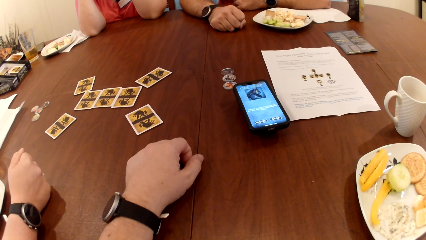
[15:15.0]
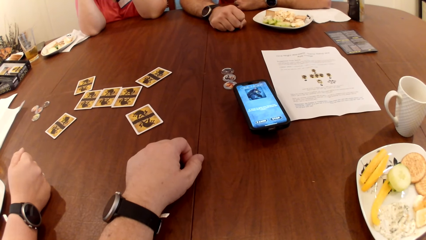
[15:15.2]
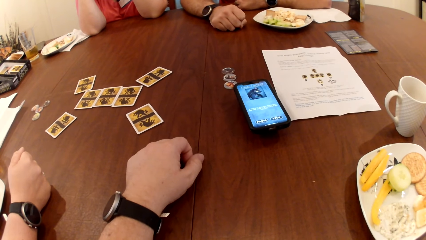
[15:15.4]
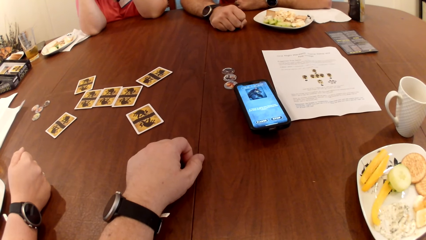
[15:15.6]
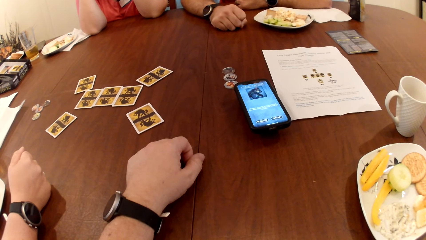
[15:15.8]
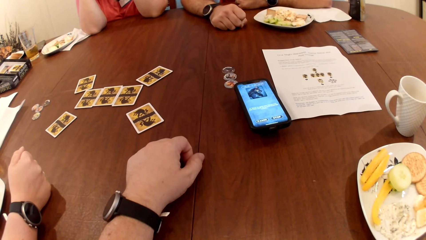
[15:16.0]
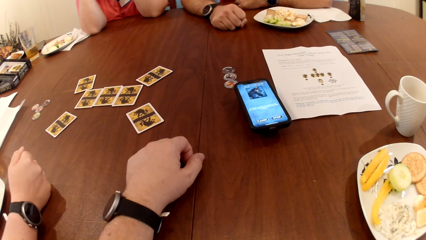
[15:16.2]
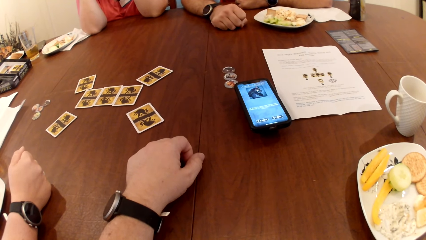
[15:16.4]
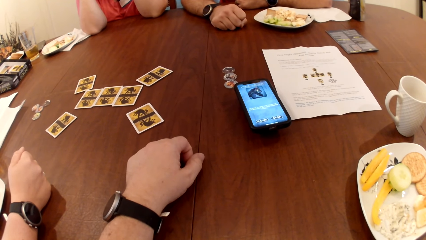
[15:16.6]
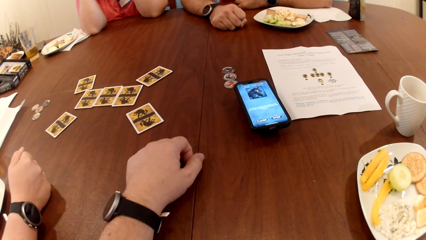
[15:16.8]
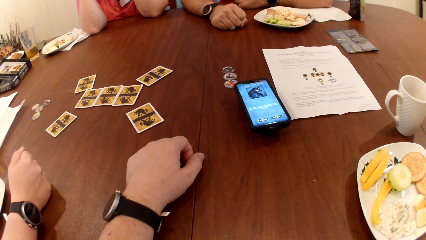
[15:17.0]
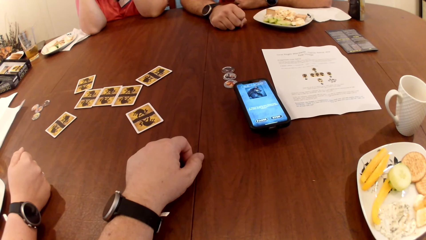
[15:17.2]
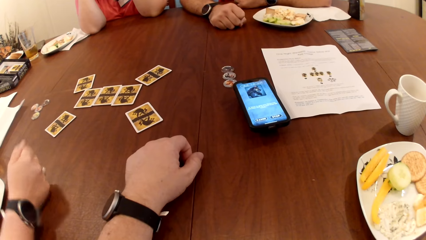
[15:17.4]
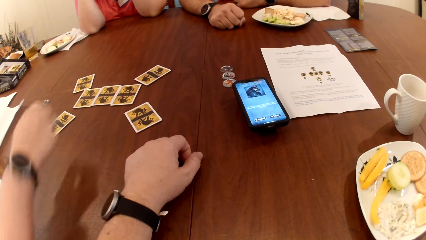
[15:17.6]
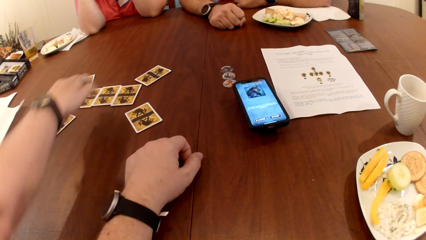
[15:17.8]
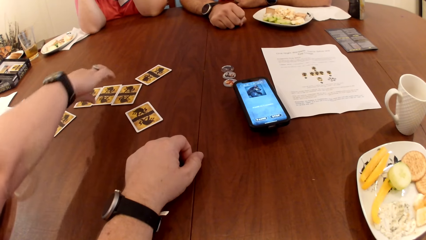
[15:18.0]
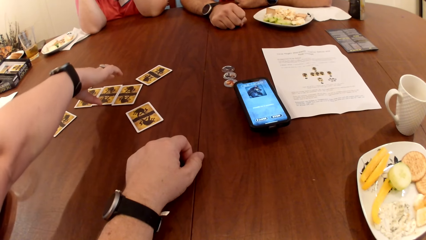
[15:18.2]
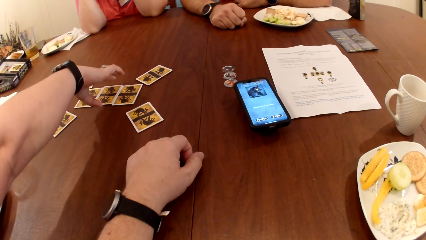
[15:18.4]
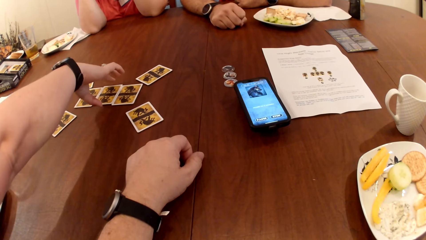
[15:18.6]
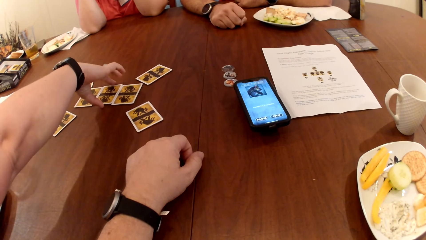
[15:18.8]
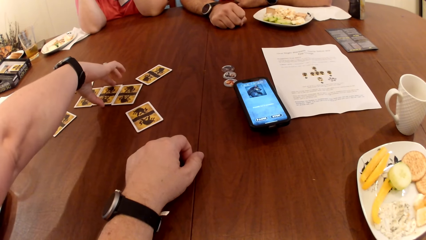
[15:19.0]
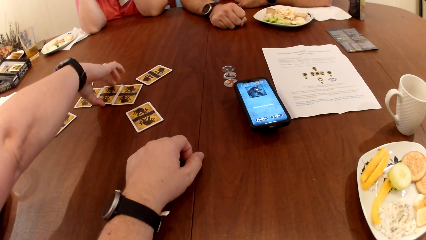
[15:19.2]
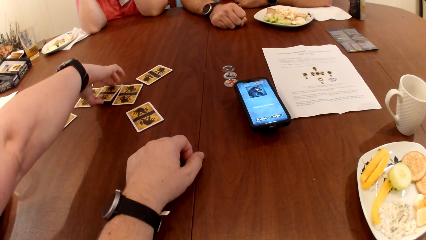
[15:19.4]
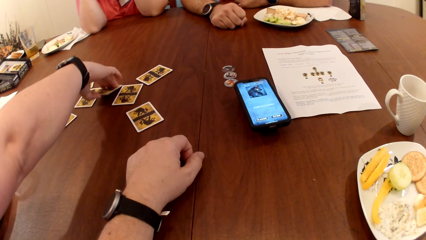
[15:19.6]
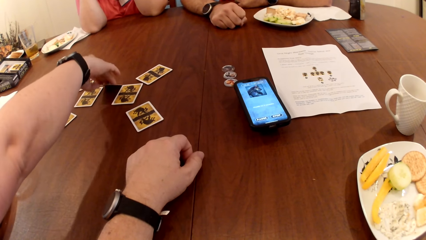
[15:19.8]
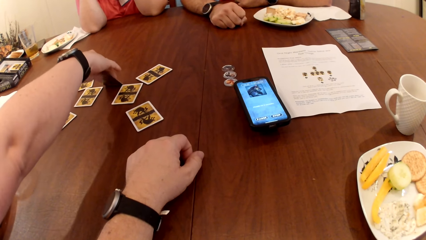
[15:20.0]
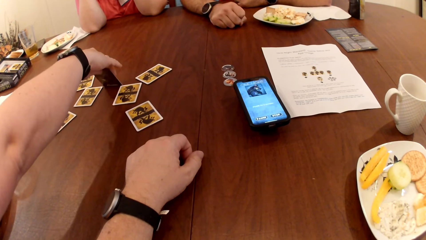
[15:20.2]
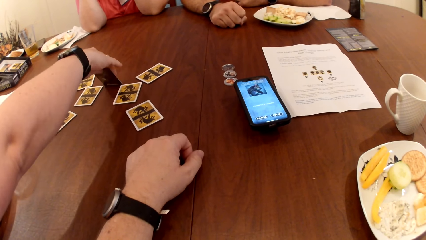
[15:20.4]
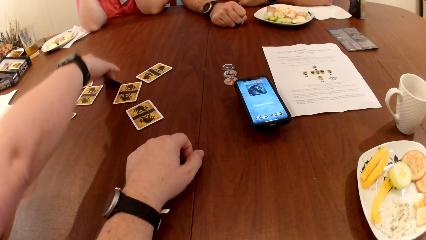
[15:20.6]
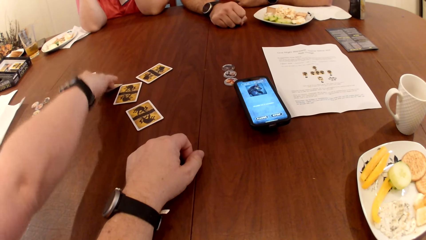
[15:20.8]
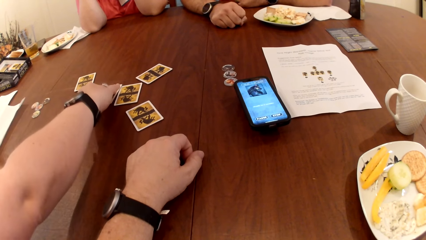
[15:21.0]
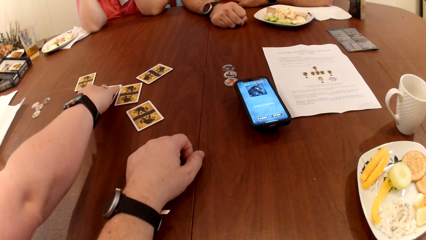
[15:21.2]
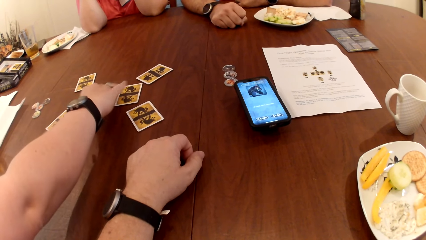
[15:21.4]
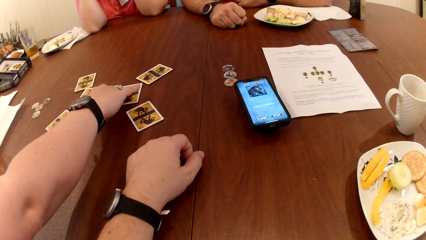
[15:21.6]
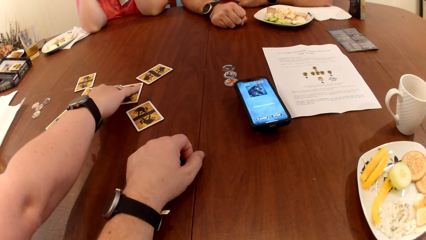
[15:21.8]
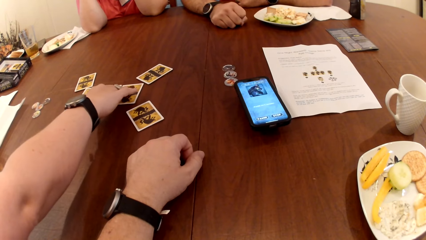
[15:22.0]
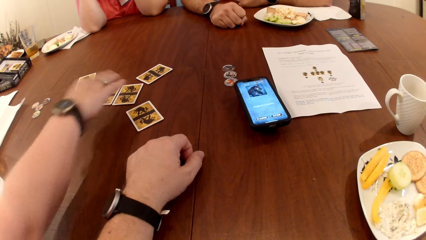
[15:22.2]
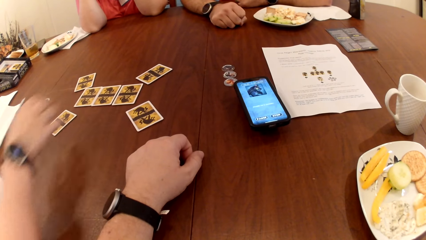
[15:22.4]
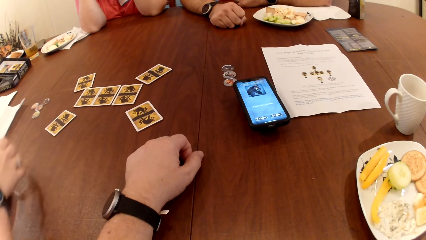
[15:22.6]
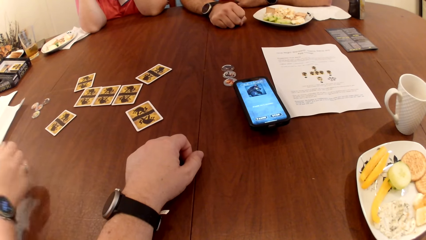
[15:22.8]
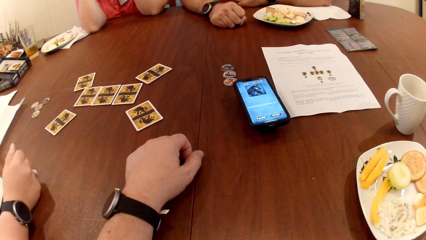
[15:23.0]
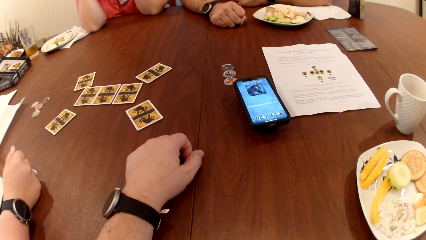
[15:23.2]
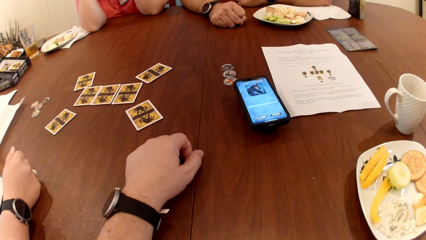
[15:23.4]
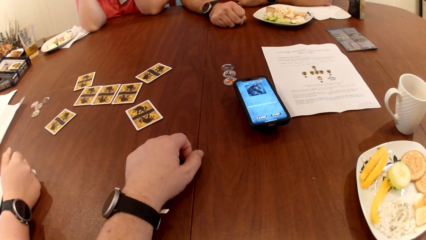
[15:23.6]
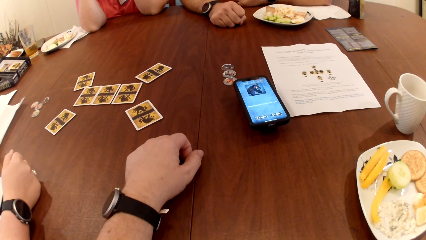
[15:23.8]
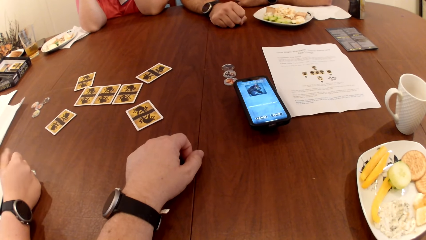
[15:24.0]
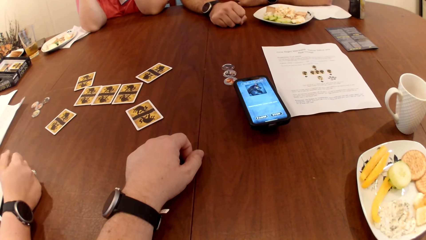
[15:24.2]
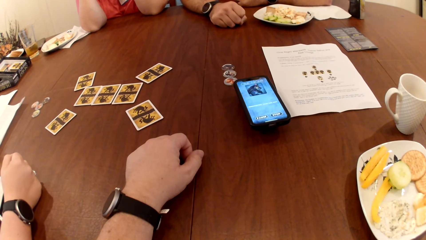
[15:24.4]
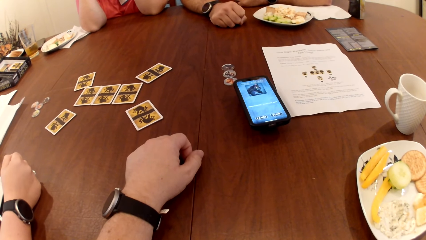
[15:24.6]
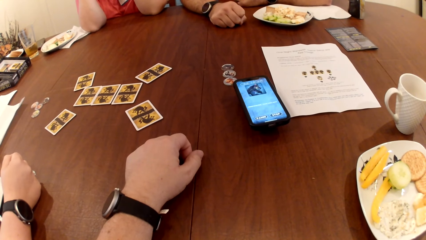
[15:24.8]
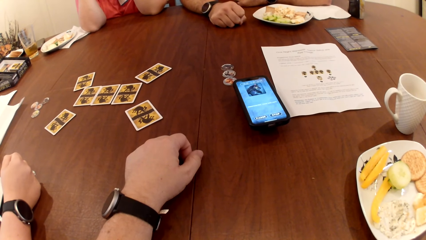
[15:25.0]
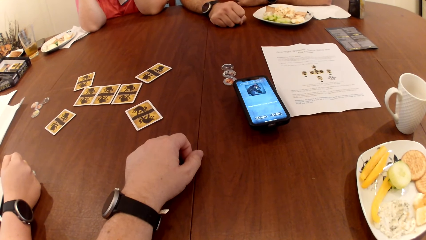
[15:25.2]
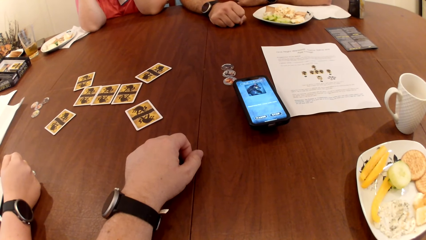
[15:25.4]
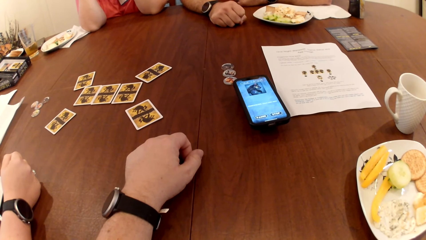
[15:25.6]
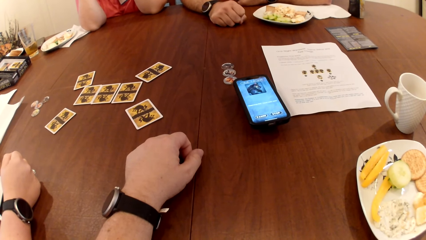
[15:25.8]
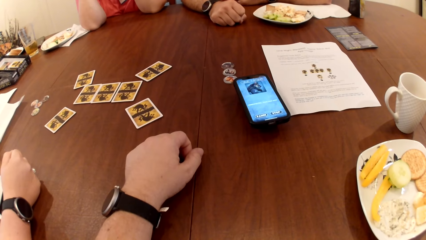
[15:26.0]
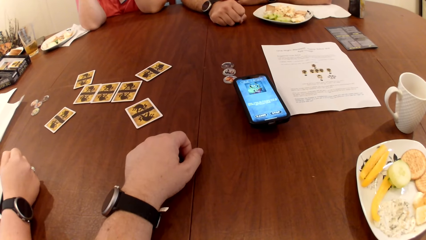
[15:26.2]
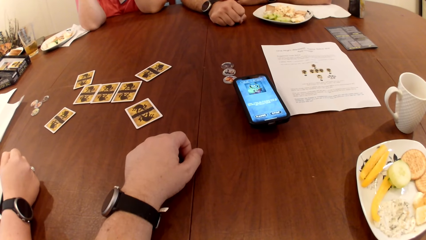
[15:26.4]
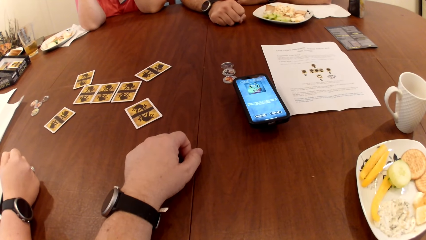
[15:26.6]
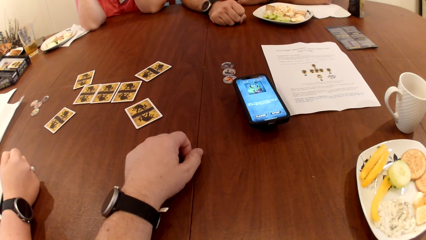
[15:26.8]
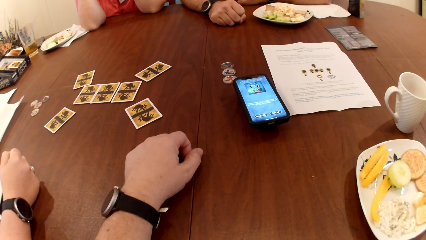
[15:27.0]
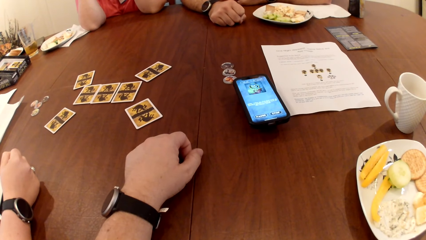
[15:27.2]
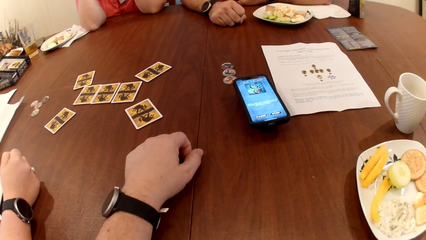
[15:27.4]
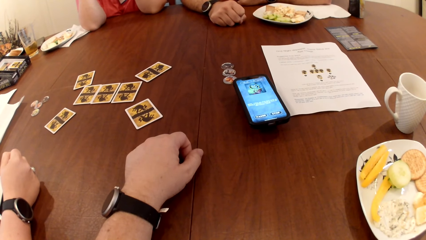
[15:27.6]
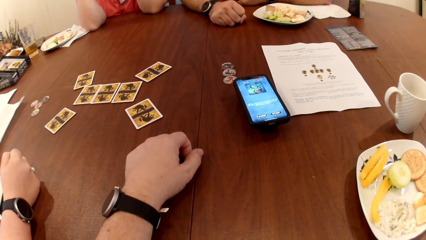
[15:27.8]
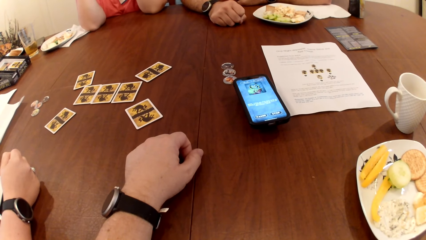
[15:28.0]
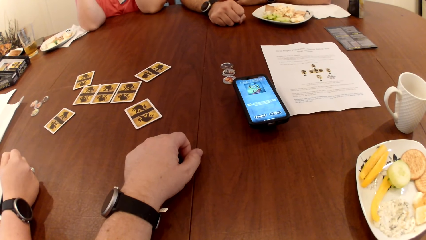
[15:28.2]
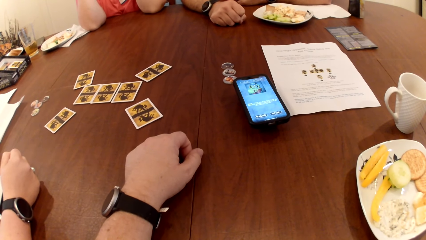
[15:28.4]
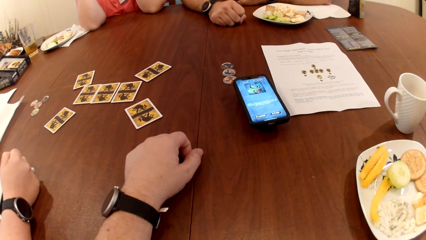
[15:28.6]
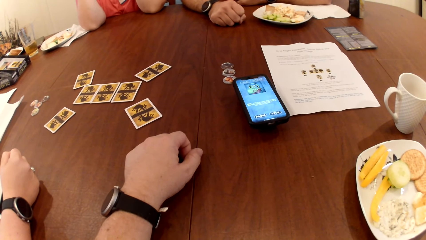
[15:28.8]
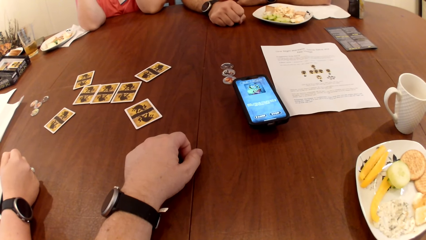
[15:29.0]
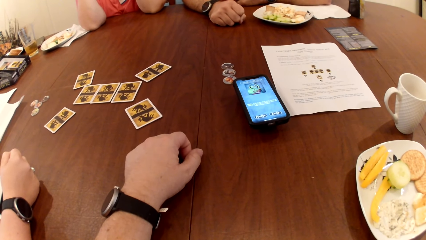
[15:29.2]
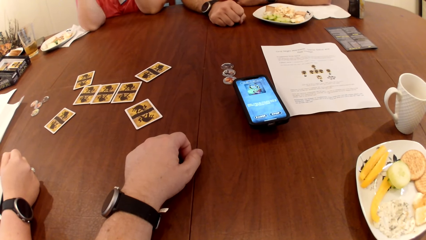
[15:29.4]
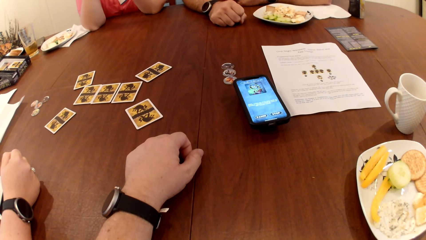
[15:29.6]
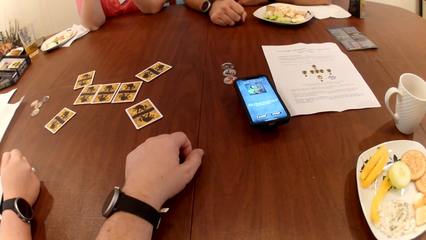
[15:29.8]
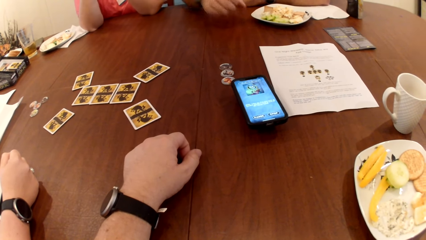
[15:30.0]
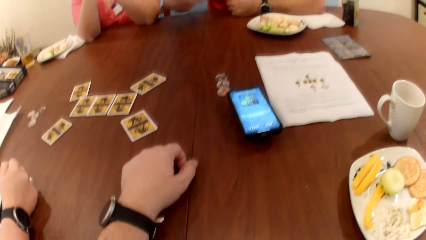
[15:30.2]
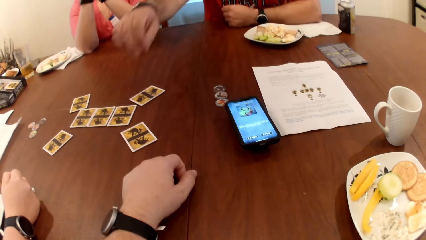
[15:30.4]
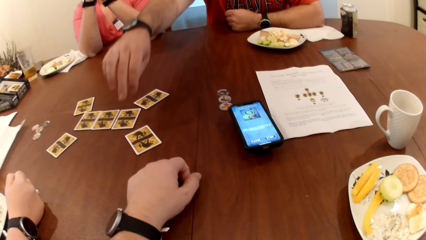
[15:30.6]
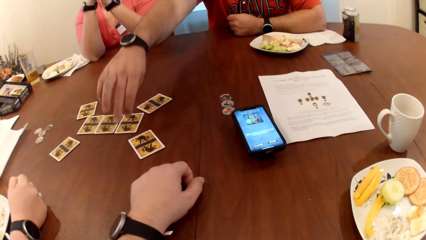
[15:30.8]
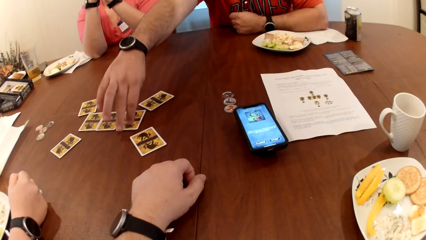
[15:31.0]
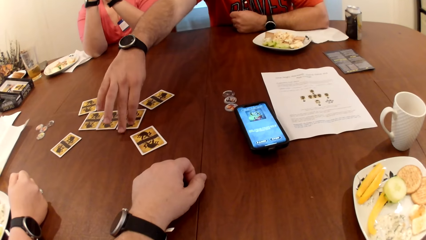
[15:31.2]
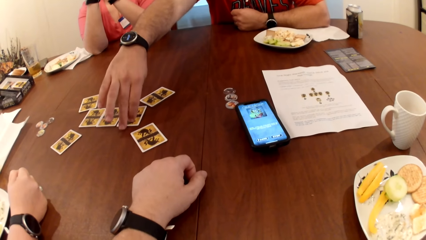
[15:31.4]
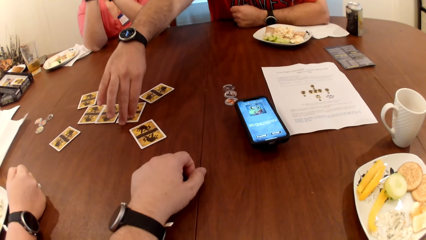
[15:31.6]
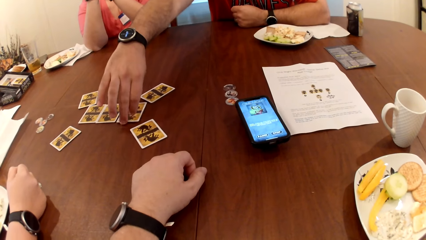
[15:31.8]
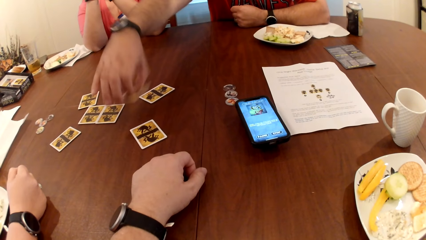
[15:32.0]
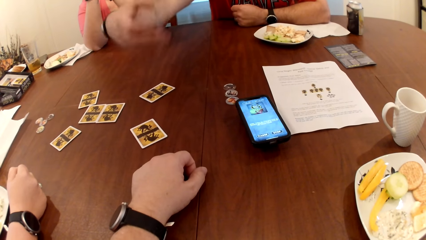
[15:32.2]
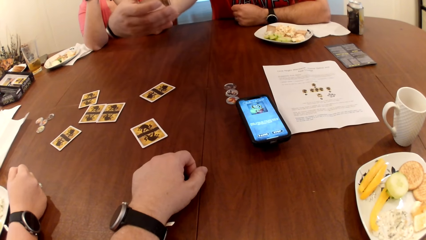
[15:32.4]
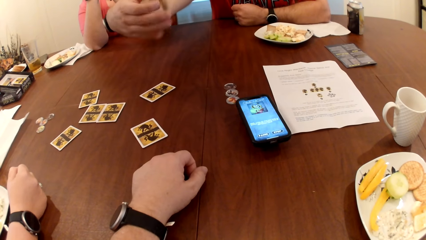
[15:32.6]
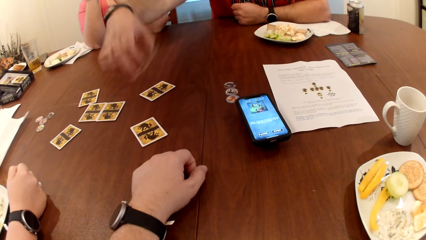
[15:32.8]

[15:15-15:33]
The woman adjusts the card on the card with her right hand. The man picks up the card on the table with his right hand.
